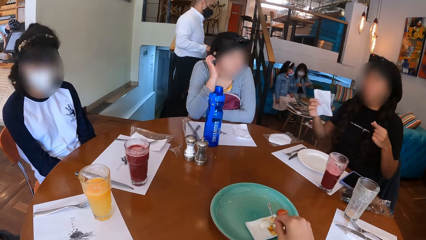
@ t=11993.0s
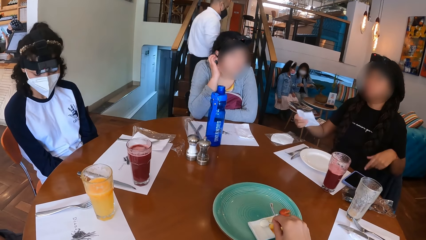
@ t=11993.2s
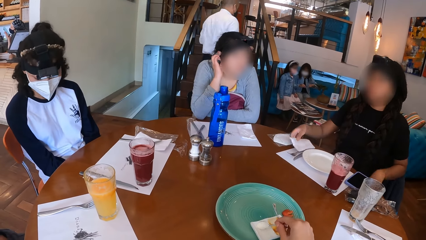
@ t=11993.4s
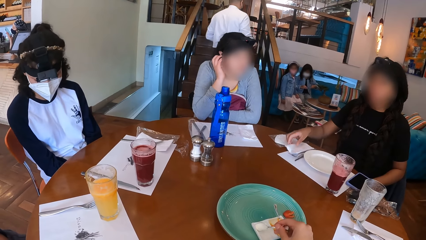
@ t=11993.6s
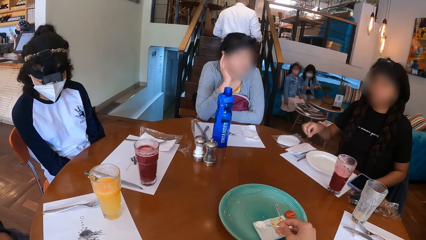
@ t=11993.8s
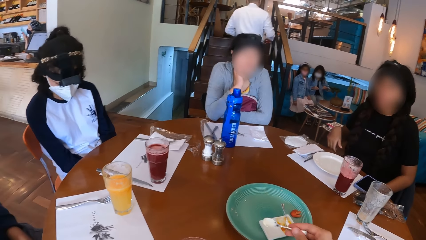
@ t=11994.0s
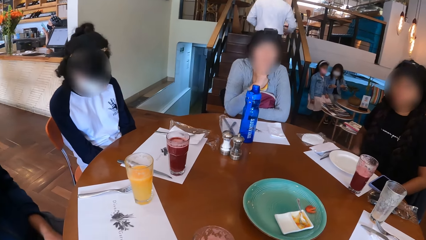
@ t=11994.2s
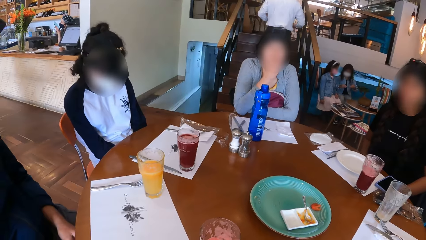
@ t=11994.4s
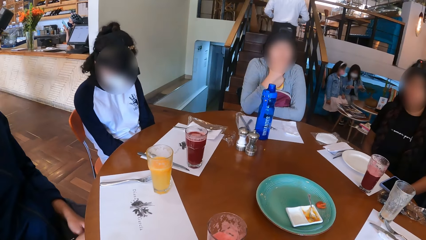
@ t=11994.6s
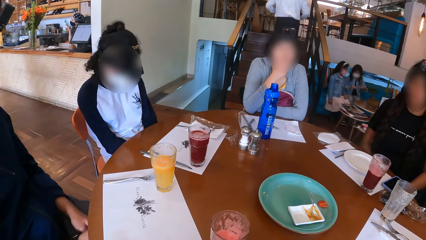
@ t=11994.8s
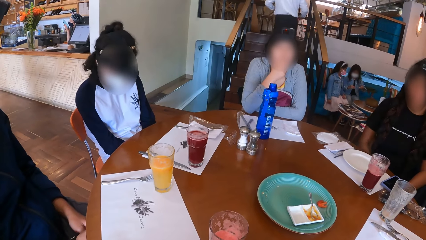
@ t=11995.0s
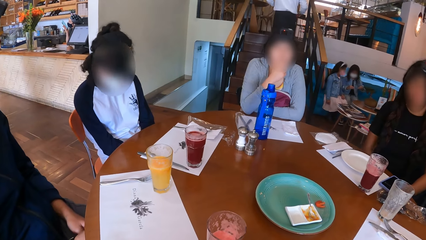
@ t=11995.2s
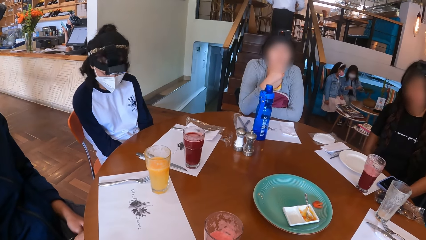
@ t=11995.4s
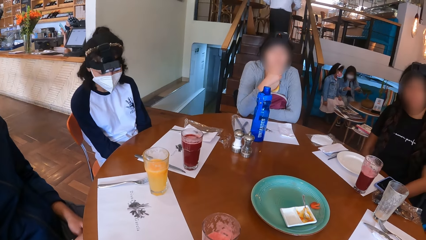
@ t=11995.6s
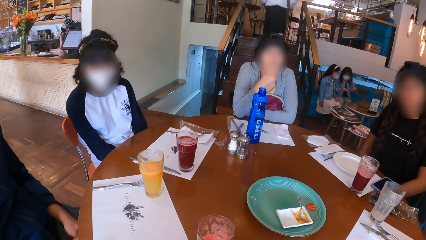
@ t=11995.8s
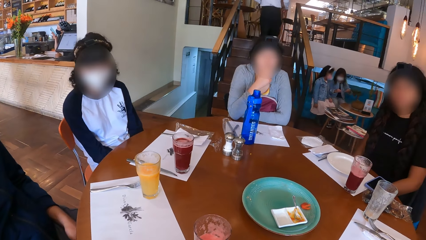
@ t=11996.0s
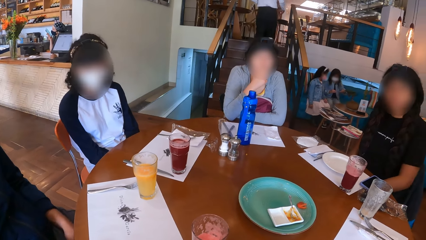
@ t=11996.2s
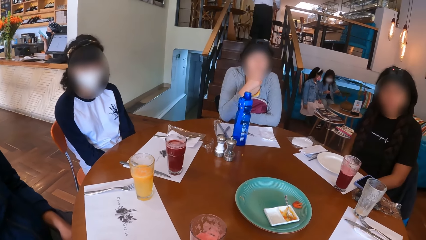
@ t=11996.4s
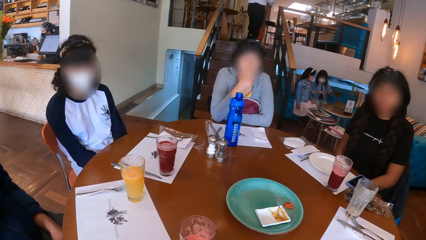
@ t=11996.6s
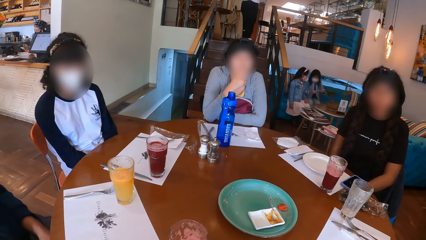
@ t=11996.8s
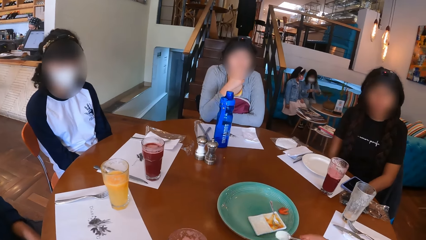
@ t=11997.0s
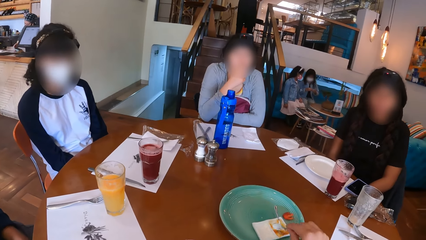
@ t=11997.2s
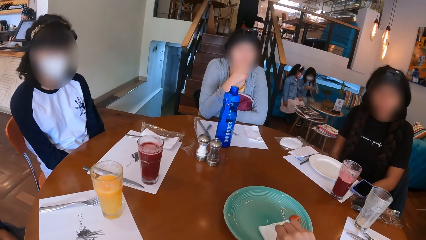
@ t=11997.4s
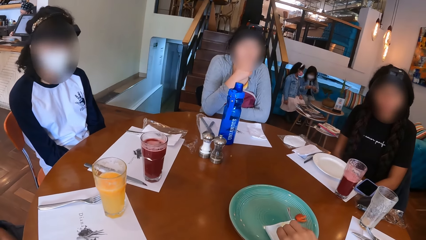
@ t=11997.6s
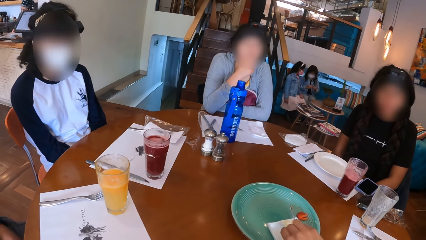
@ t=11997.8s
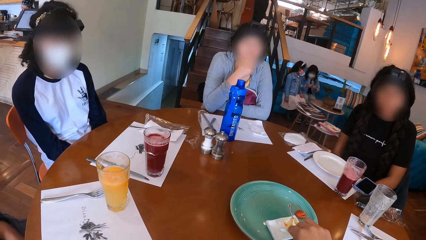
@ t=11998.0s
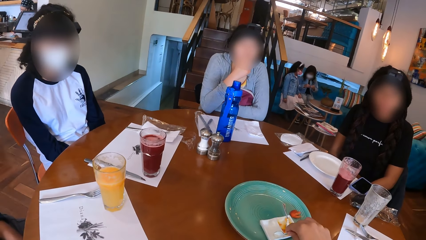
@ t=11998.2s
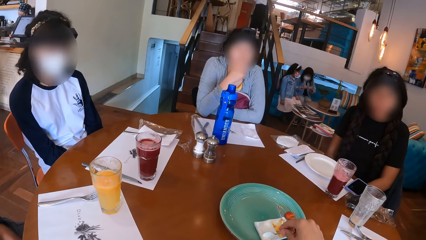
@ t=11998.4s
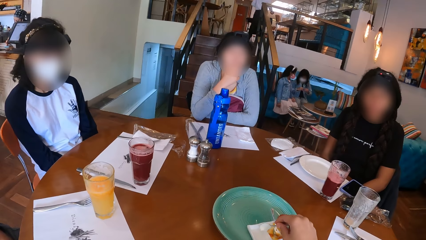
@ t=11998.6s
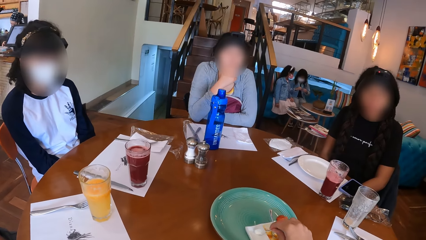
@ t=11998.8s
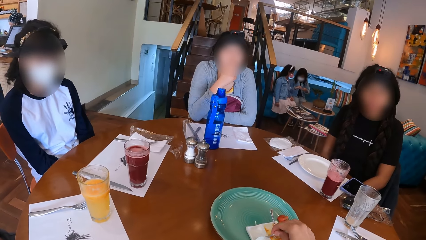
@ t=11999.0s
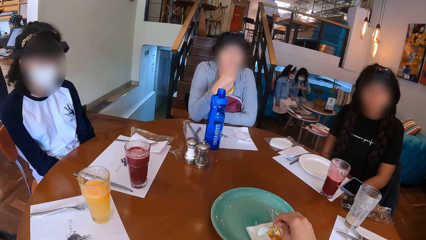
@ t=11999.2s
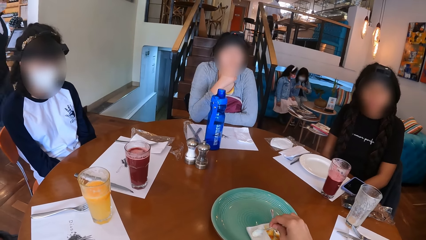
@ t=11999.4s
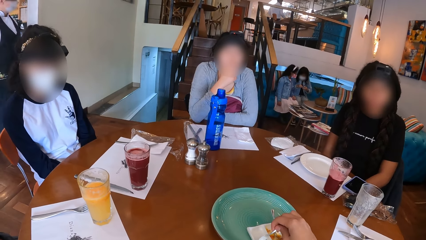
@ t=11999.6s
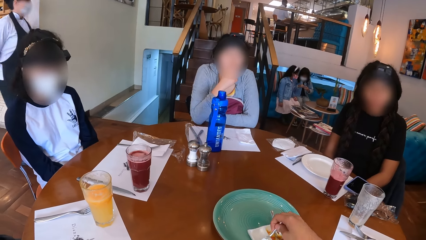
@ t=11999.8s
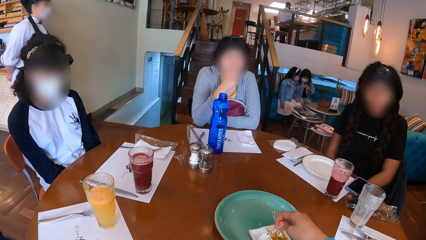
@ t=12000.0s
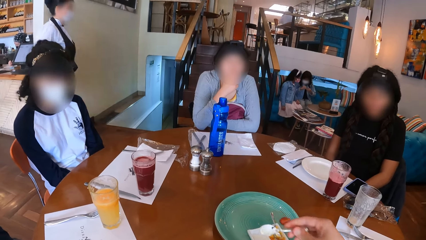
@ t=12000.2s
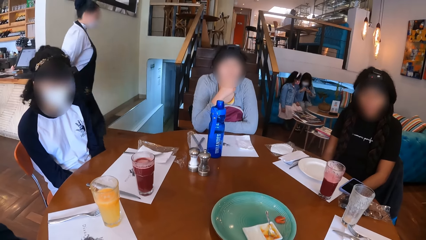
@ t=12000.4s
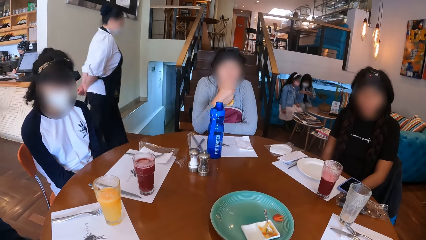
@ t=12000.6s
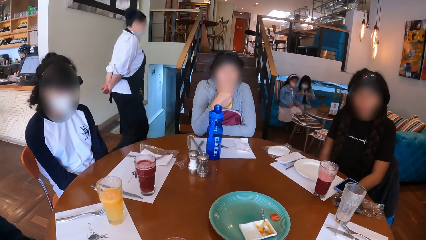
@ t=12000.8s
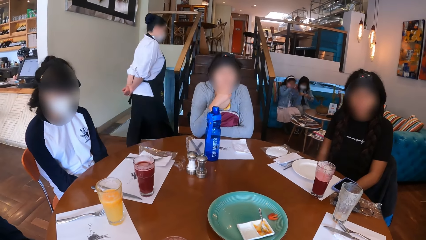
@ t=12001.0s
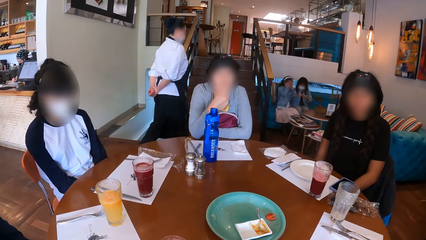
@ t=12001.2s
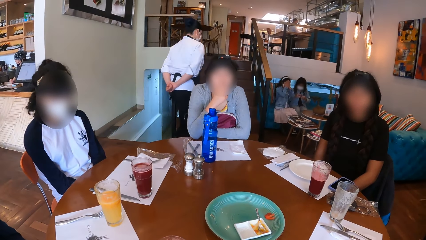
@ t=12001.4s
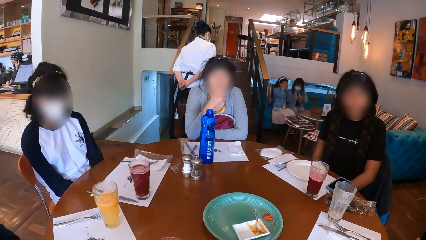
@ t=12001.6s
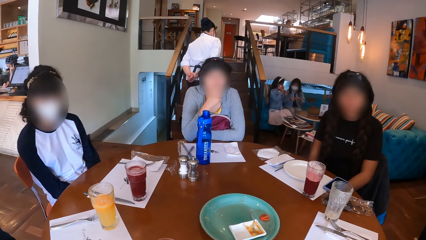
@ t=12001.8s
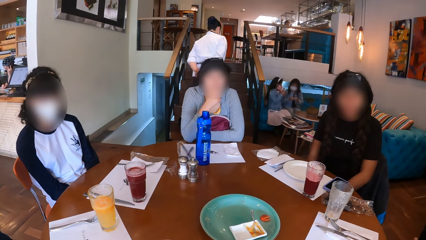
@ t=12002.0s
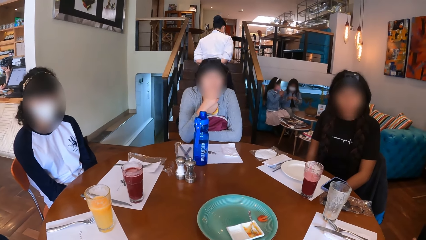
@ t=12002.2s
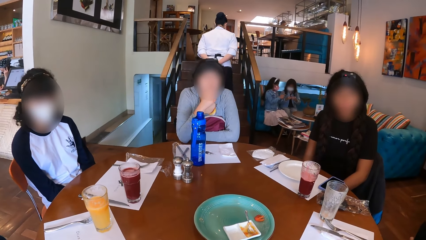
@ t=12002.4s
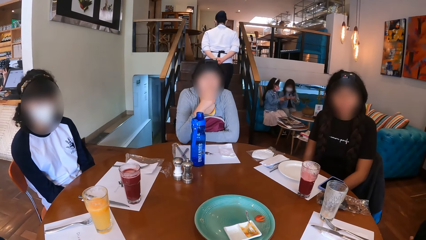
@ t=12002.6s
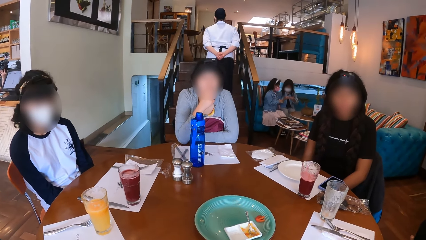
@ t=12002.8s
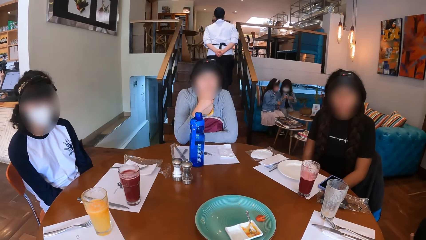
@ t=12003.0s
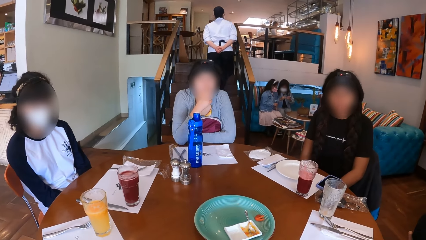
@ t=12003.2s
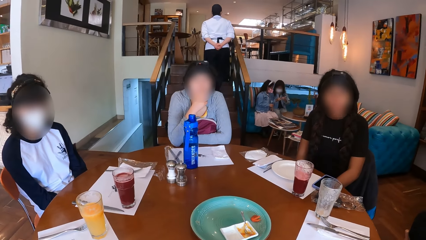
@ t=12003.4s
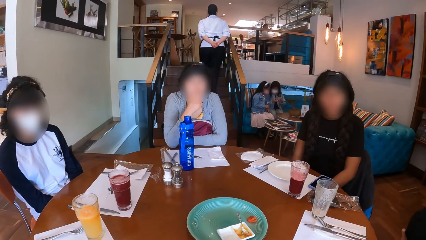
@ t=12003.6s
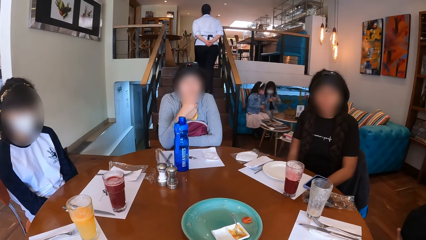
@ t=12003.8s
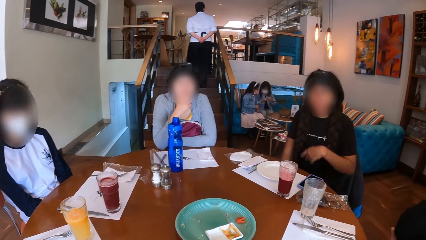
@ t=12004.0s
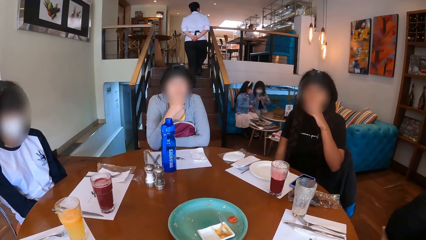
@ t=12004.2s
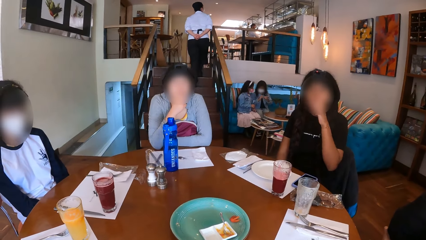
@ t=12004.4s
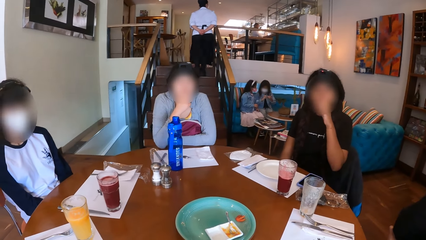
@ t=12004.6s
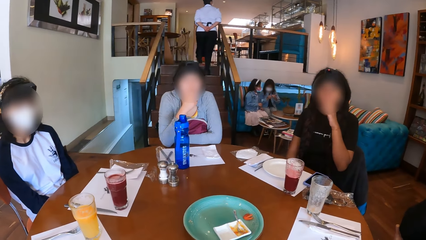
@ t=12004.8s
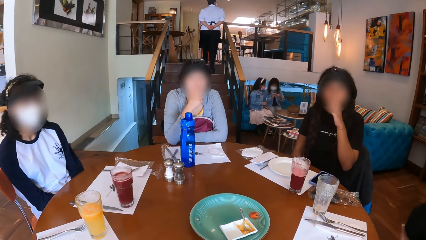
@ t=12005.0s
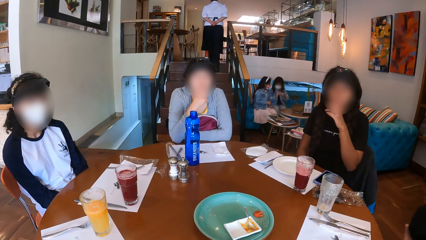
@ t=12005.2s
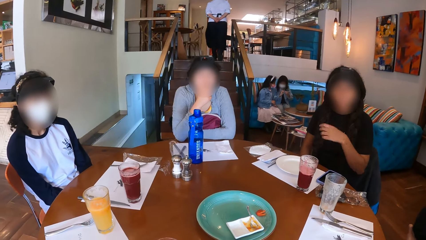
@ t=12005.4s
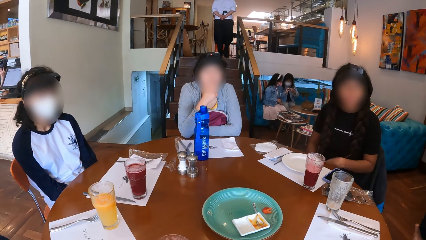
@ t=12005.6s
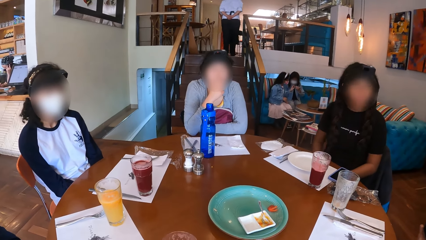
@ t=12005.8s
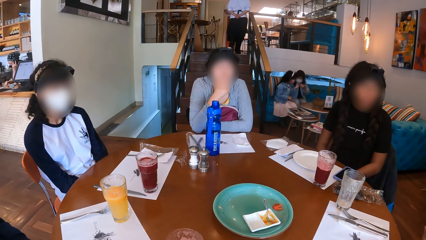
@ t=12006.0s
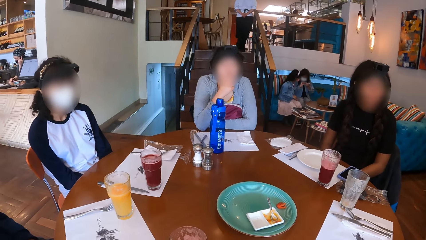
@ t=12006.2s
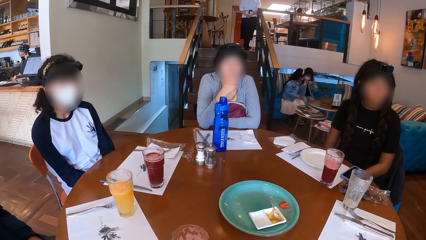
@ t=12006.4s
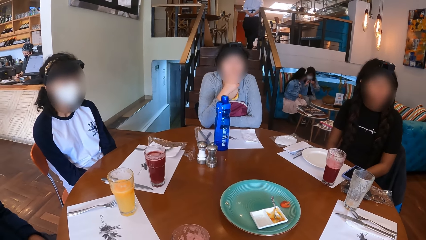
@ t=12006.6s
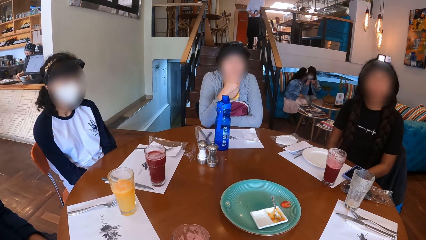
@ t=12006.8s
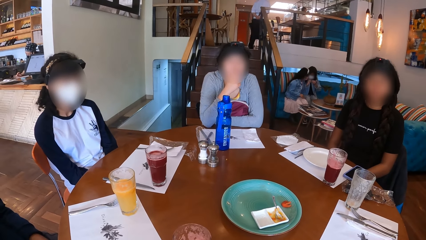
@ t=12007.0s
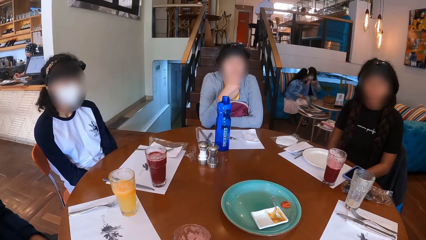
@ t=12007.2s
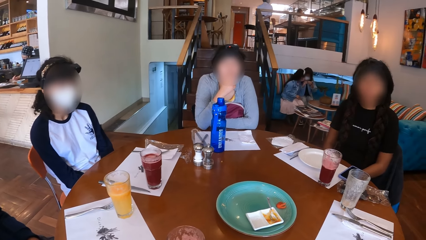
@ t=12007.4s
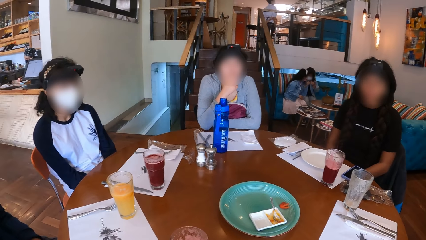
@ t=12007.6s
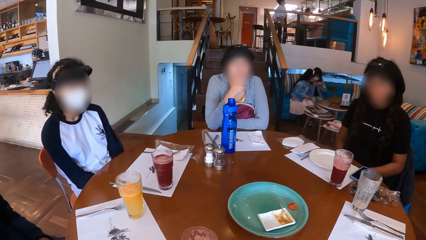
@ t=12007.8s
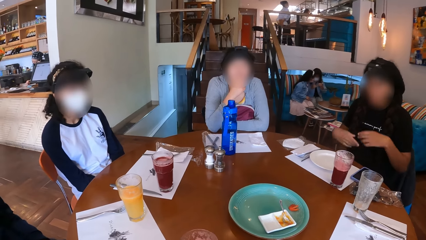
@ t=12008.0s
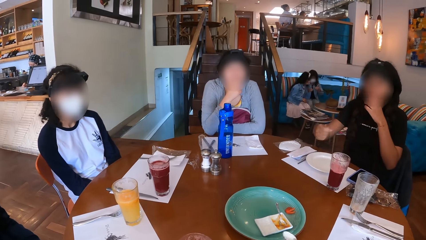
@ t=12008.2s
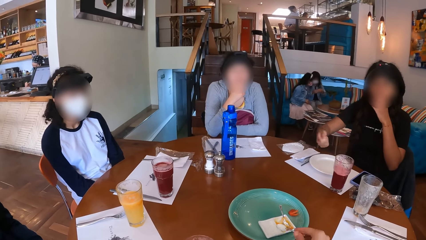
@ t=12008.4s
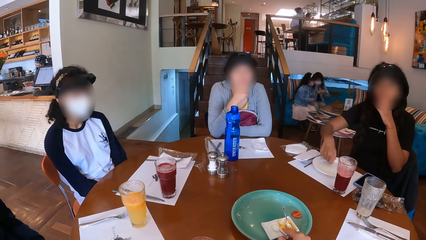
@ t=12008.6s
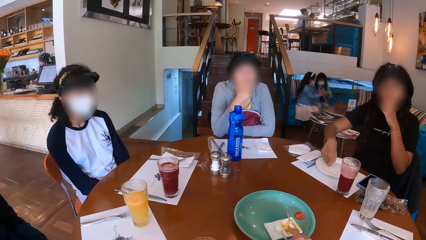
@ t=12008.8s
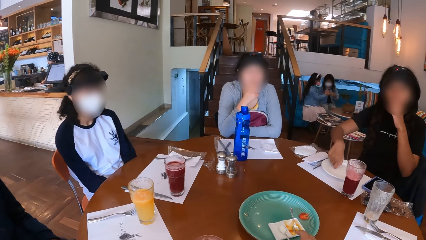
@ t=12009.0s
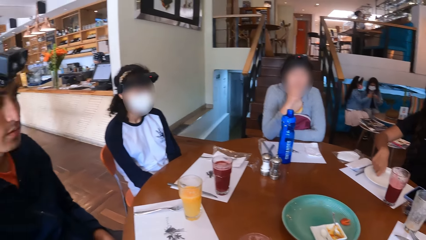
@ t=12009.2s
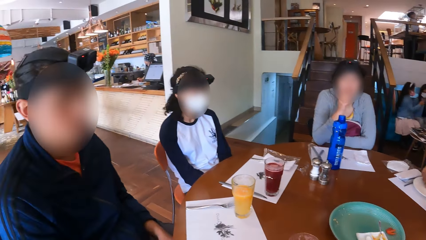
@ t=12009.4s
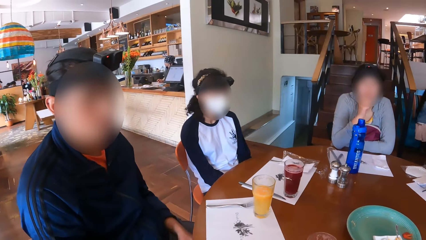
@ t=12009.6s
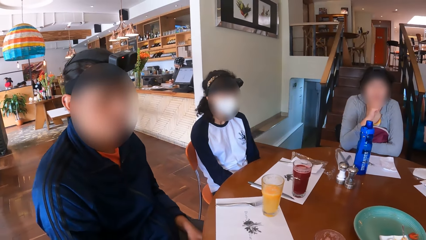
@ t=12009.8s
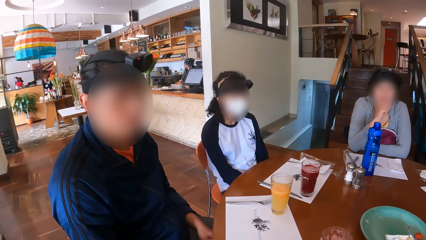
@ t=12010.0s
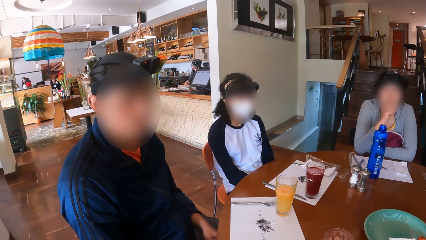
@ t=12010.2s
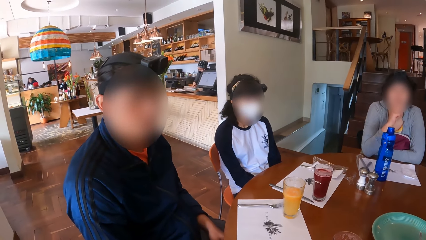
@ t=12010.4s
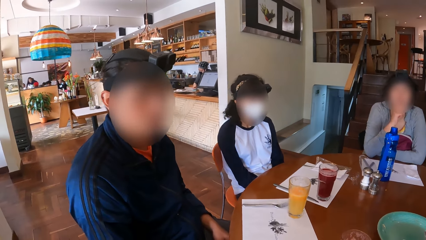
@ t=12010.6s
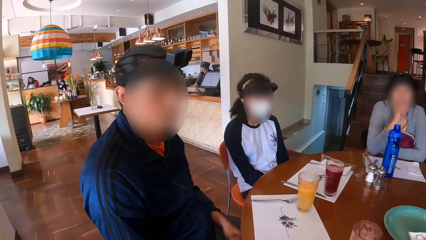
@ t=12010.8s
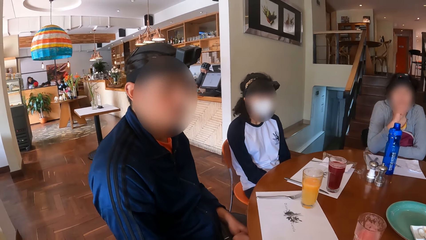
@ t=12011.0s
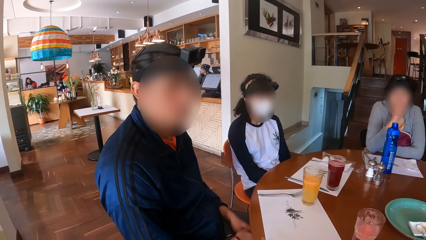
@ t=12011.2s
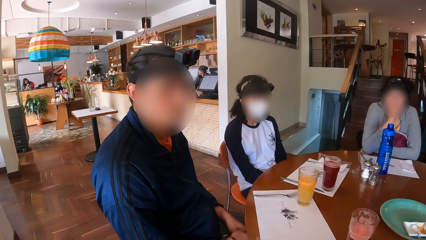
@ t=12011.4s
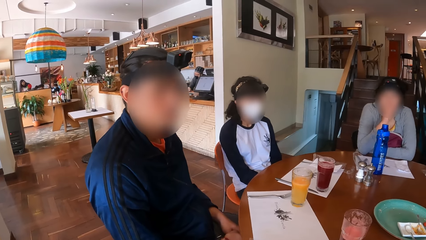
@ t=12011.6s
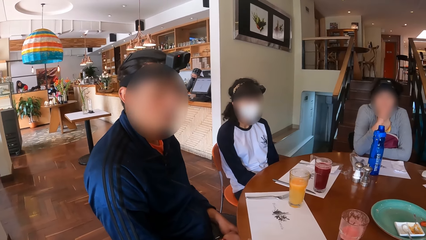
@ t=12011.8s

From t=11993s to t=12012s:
A woman adjusts the nose mask on her face with her right hand. The camera wearer scoops cream from the plate on the green plate on the table with the spoon in her right hand. Another woman drops her left hand on her lap and drops the serviette on the table with her right hand. The first woman places her right hand on her face. The second woman drops her right hand on her lap. The camera wearer scoops cream from the plate on the green plate on the table with the spoon in her right hand. The second woman touches her face with her left hand, drops her left hand on her lap, and touches her face with her left hand. The camera wearer drops the spoon in the plate on the green plate on the table with her right hand. The second woman places her right hand on the plate on the table mat on the table.
